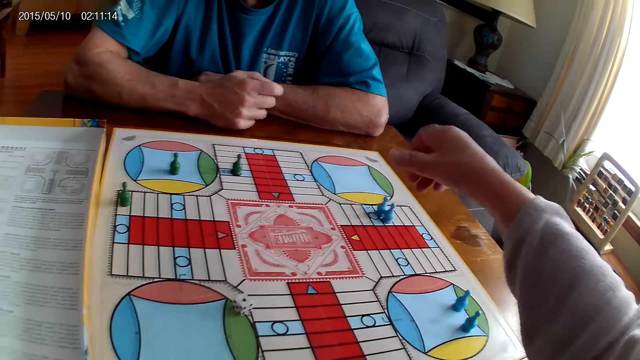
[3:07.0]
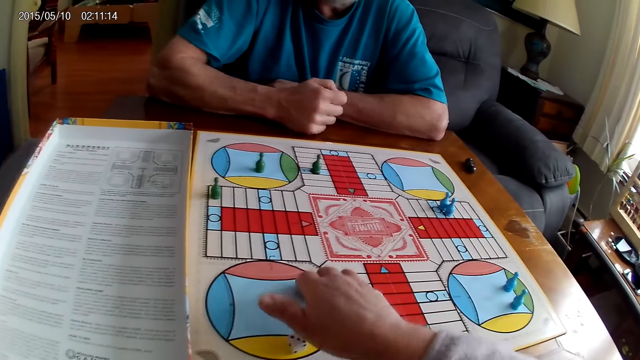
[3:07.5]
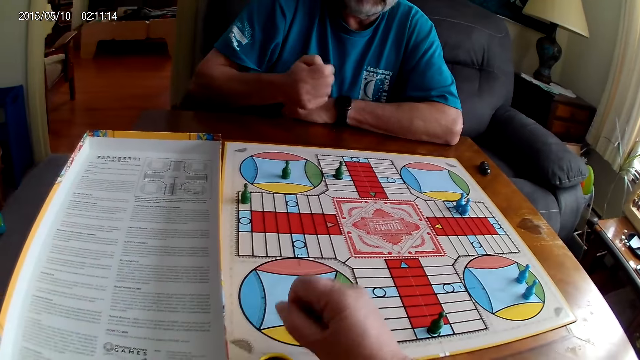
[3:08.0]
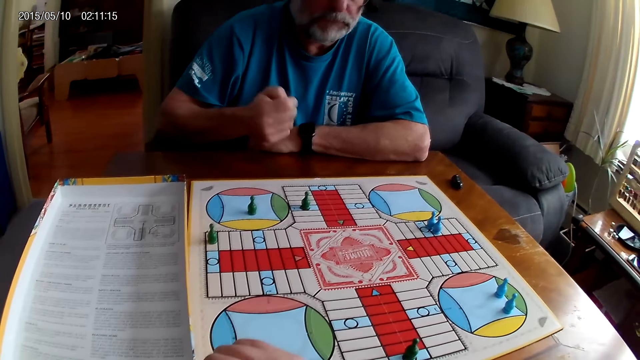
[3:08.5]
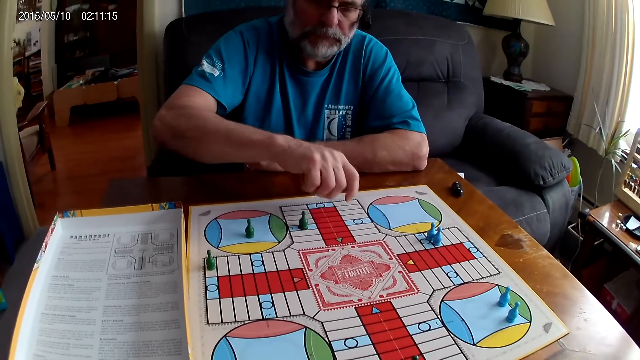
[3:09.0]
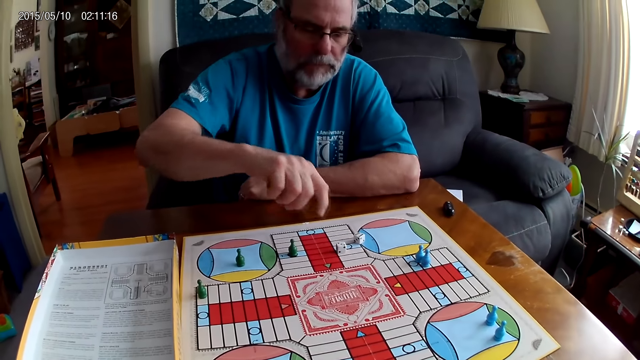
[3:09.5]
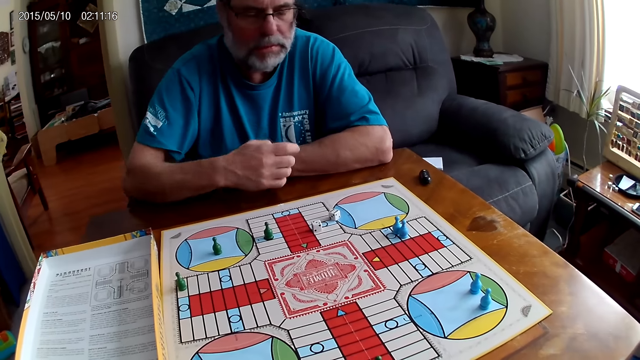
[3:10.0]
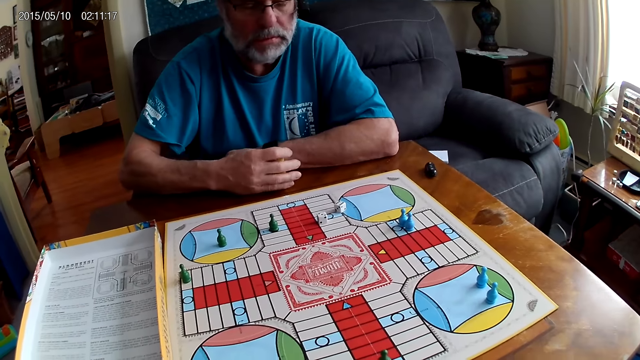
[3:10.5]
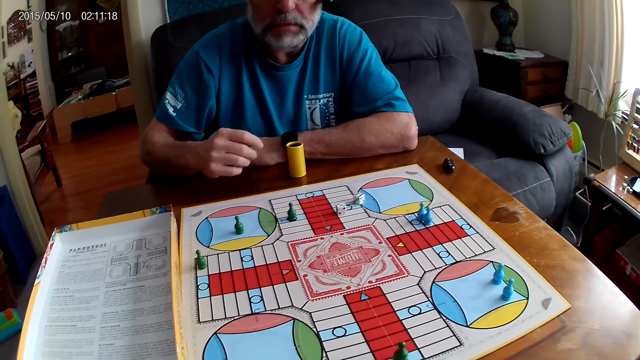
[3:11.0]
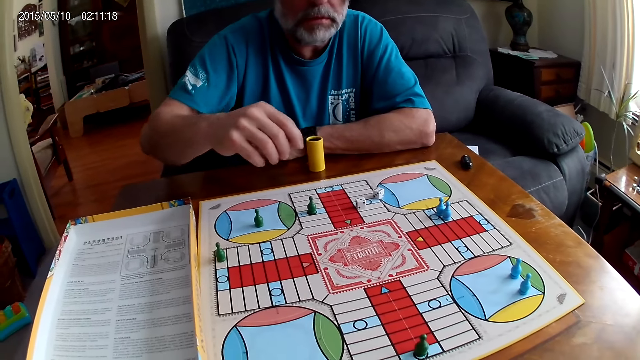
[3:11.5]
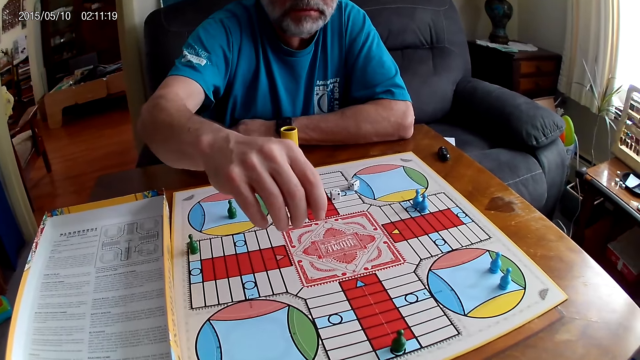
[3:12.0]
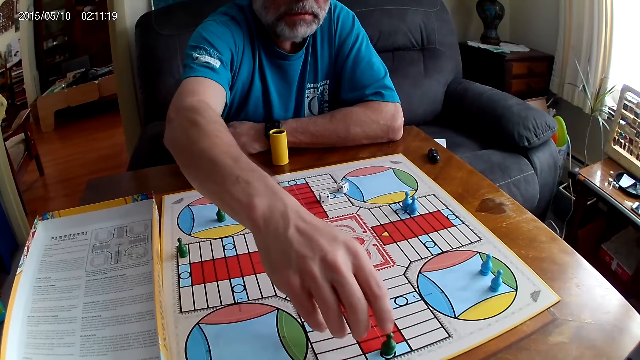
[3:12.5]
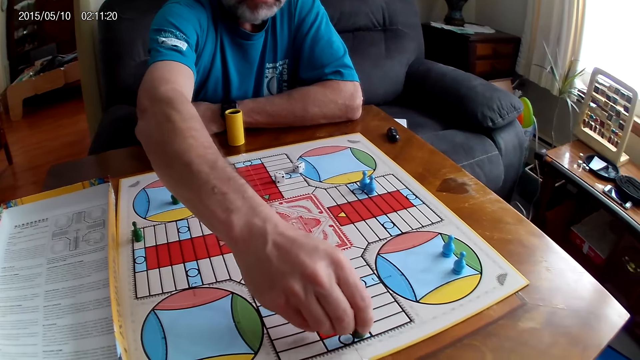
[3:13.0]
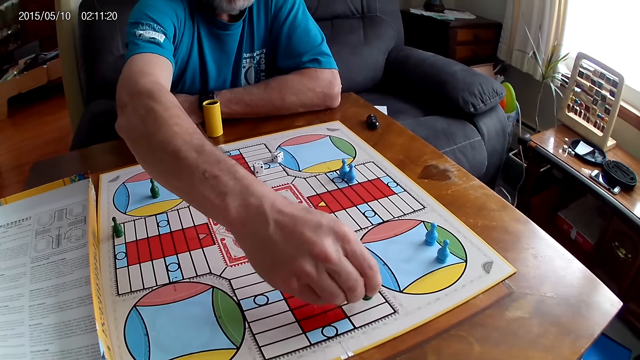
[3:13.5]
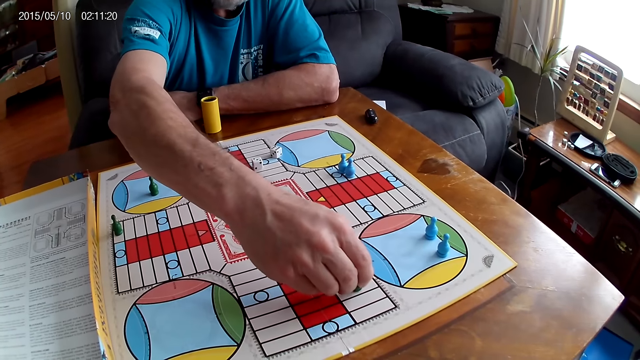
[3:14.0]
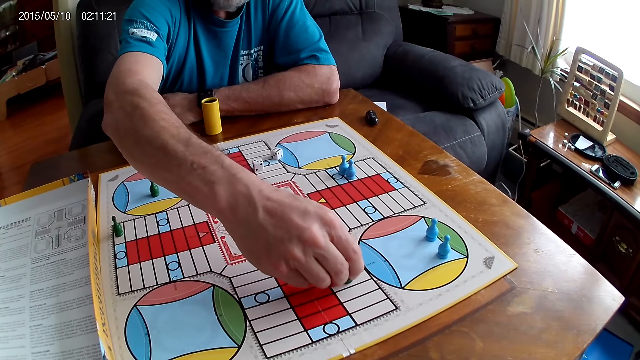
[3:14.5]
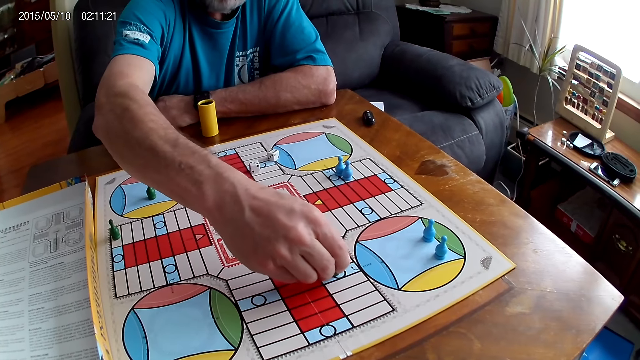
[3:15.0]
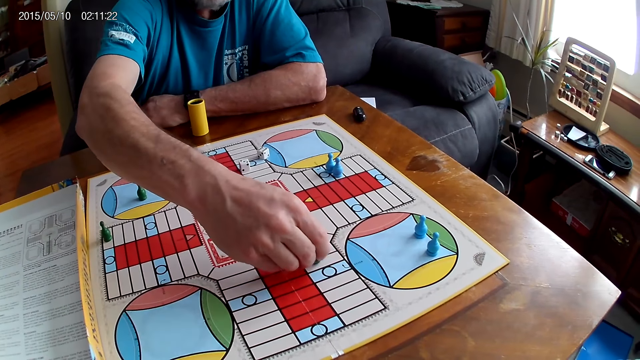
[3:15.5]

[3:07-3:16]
The camera wearer picks up the dice on the Ludo board with her right hand. A man shuffles the dice in the container or dice cup with his right hand. The camera wearer puts the dice in the dice cup. The man pours the dice from the container on the Ludo board with his right hand, places the dice cup aside, and moves the green pawn through some cells on the Ludo board.

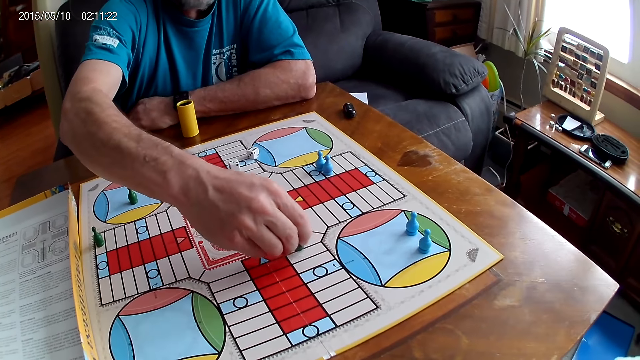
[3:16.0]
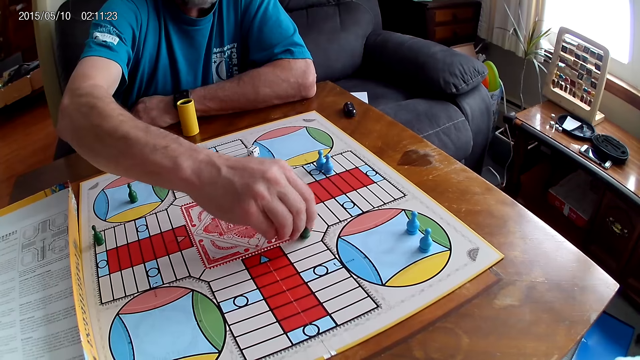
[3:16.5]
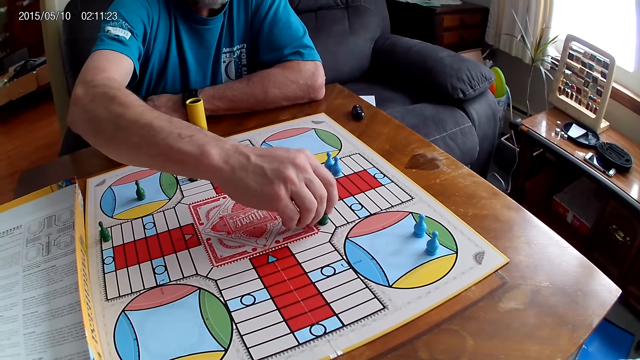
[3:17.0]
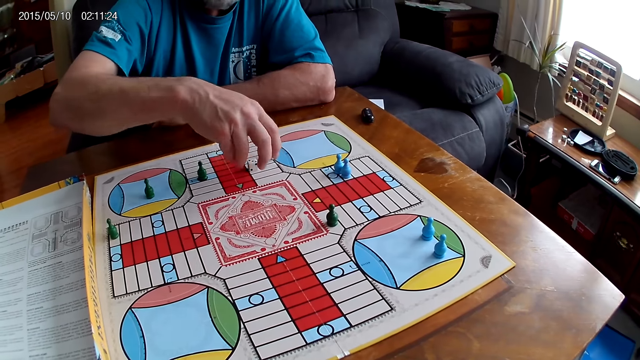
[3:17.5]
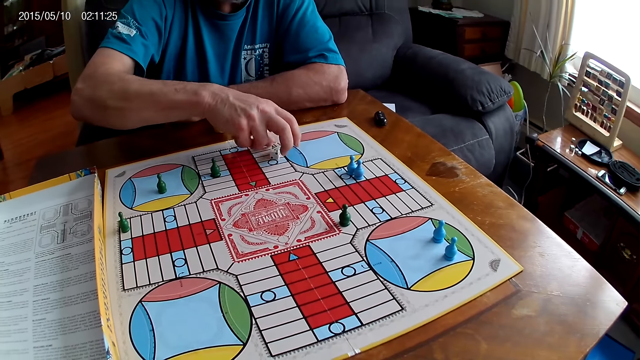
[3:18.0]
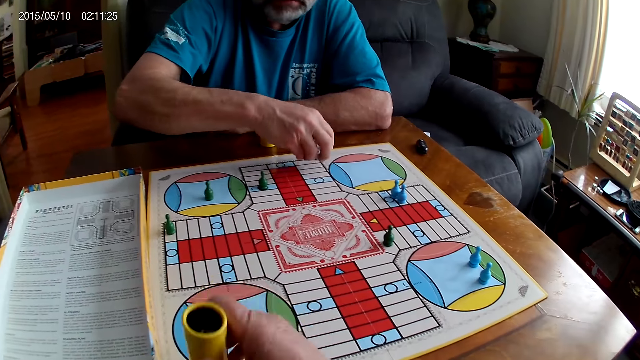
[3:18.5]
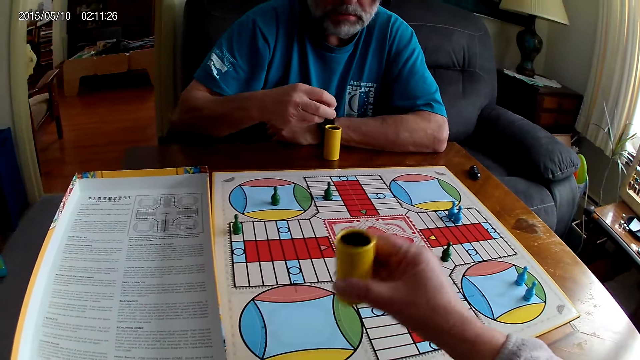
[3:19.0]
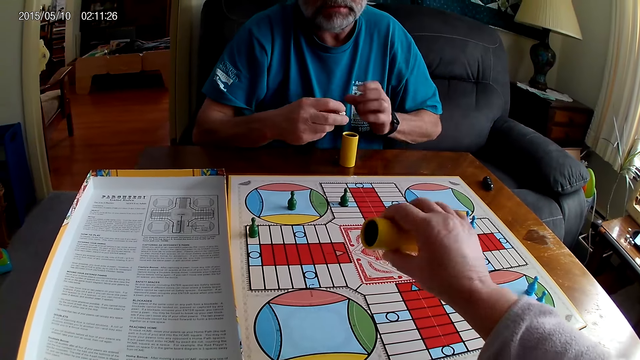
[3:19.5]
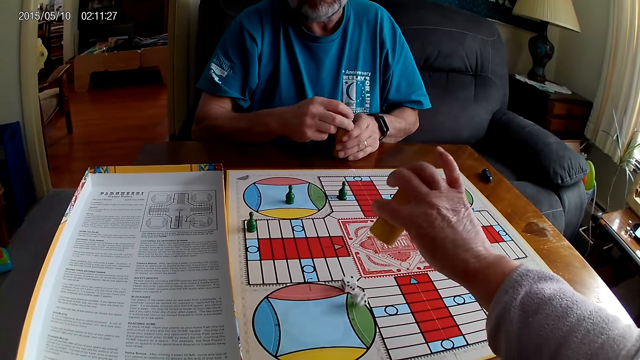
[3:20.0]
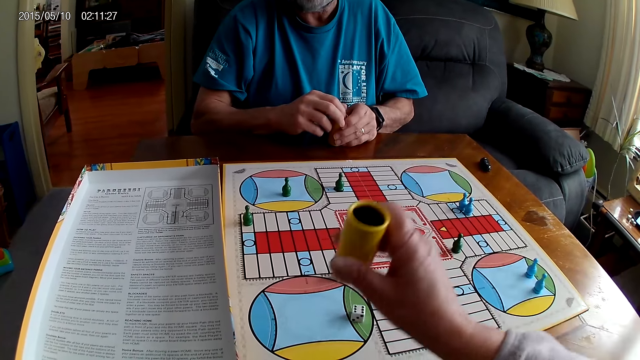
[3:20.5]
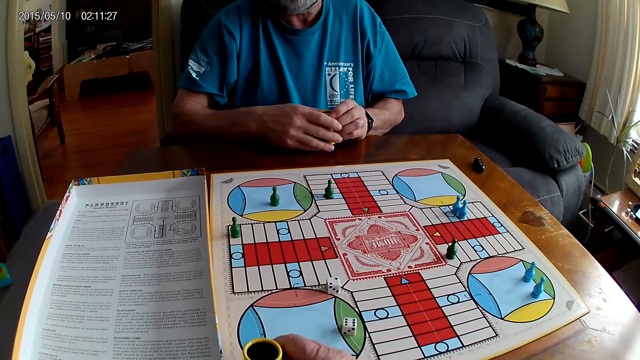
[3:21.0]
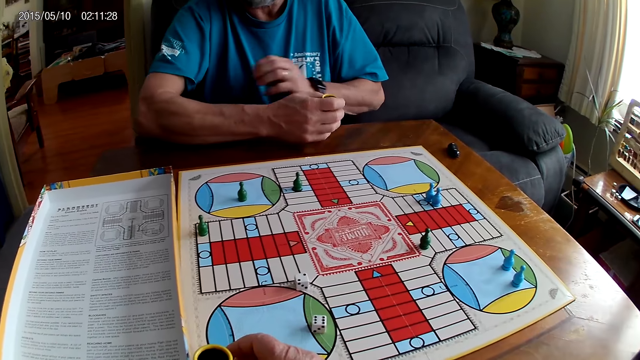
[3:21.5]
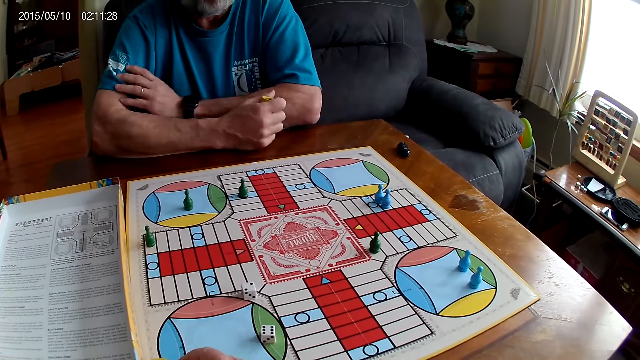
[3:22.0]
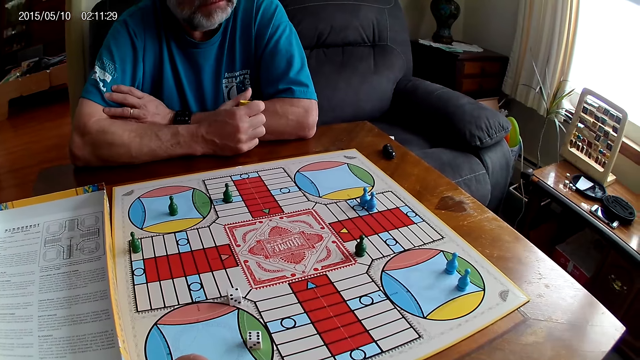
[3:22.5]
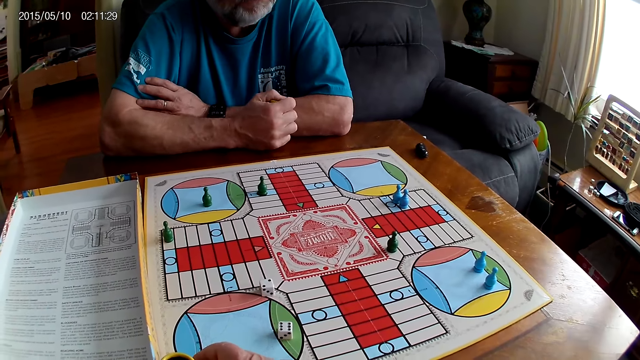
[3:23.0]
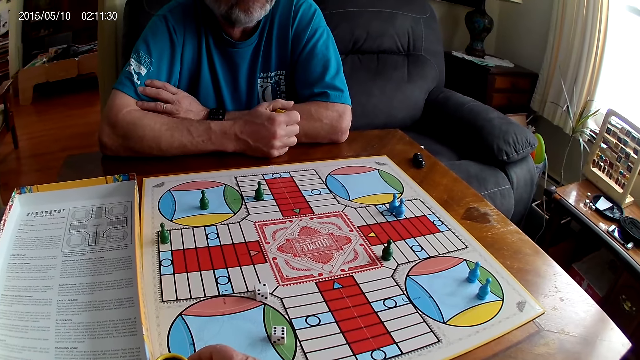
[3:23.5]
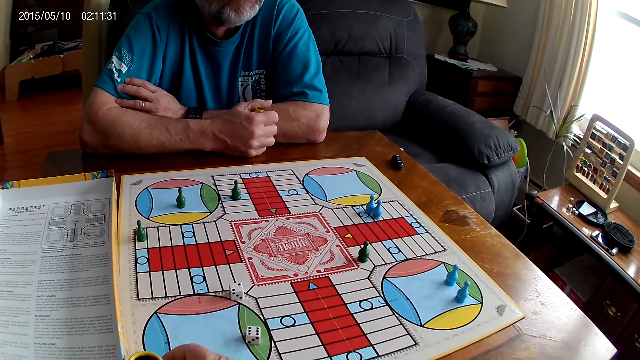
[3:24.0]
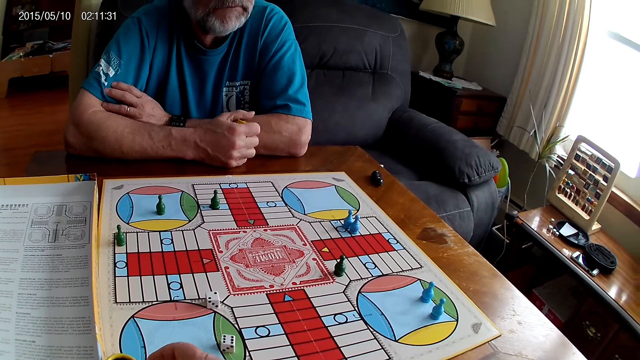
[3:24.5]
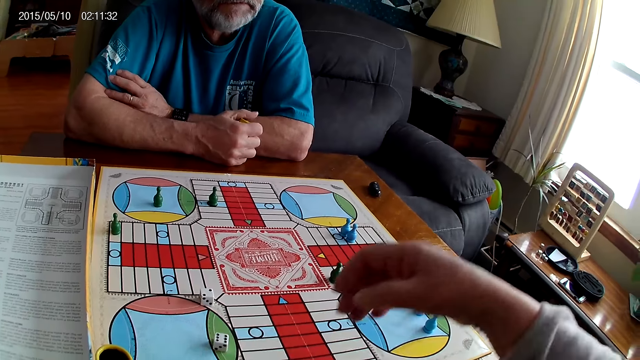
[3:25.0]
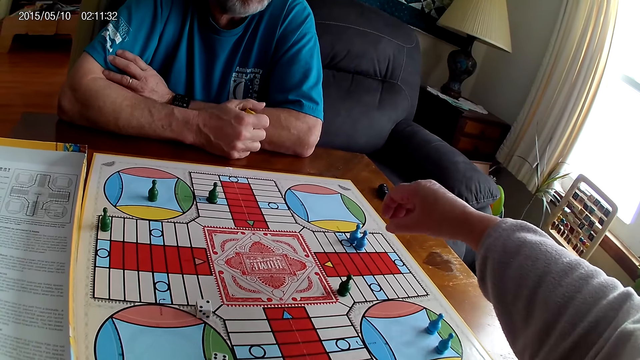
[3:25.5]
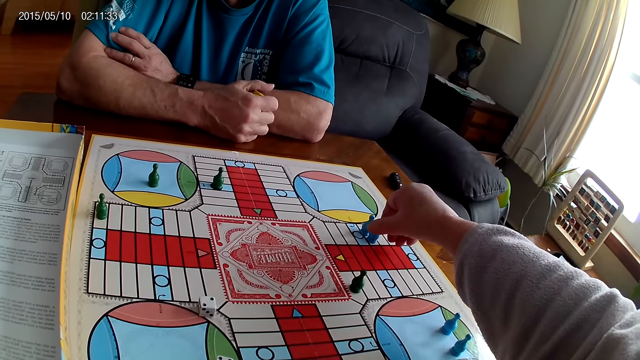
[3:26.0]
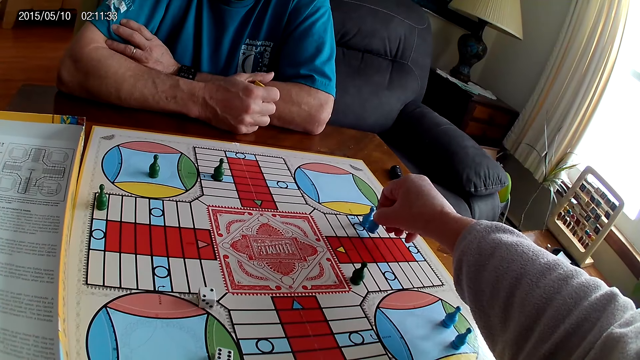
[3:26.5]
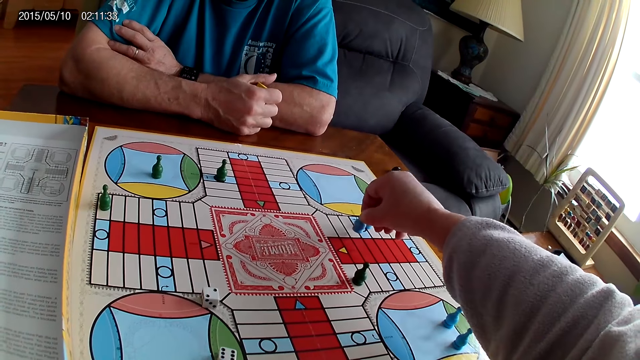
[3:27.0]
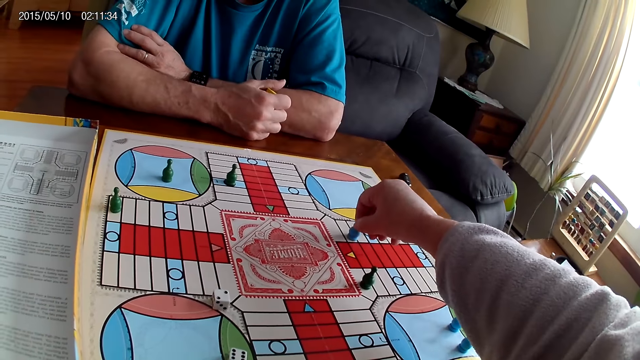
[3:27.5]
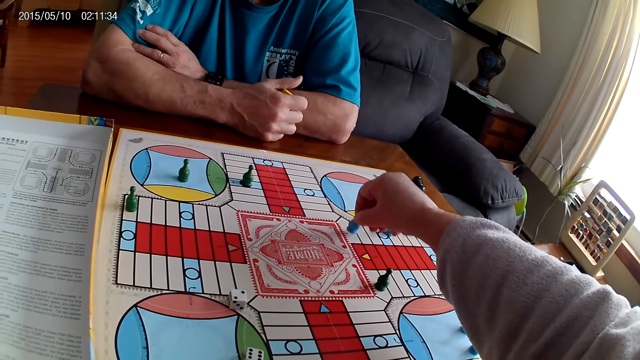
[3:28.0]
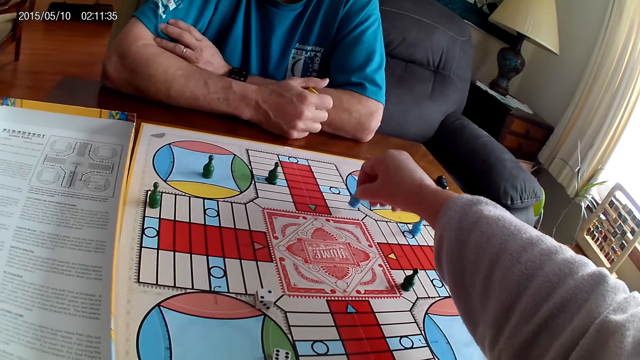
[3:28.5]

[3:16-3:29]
A man picks up the dice on the Ludo board with his right hand. The camera wearer shuffles the dice in the container or dice cup with her right hand. She pours the dice out of the container with her right hand. The man puts the dice in the container with his right hand. The camera wearer places down the dice cup. She stares at the board game. She moves the blue pawn through some cells on the Ludo board with her right hand.
